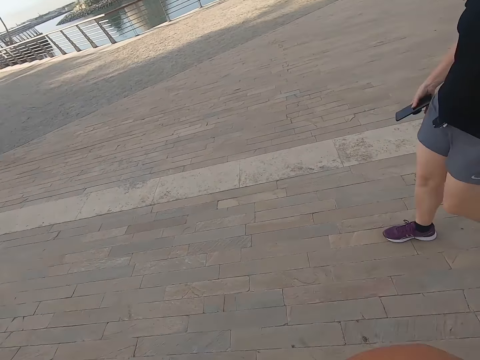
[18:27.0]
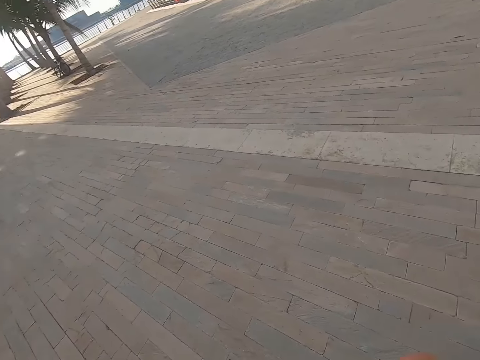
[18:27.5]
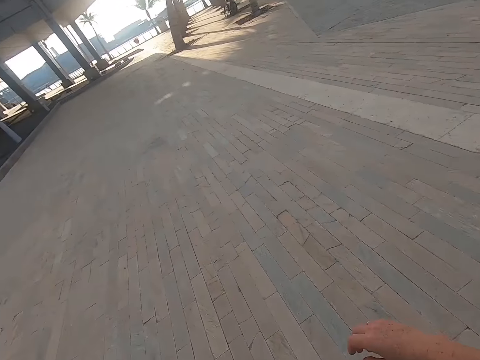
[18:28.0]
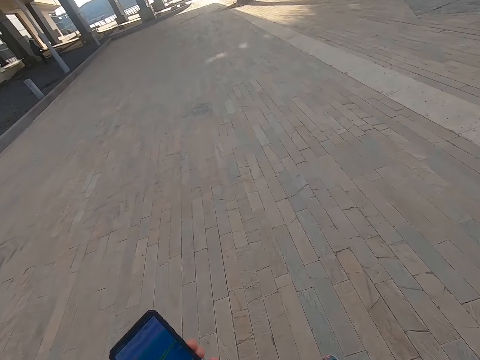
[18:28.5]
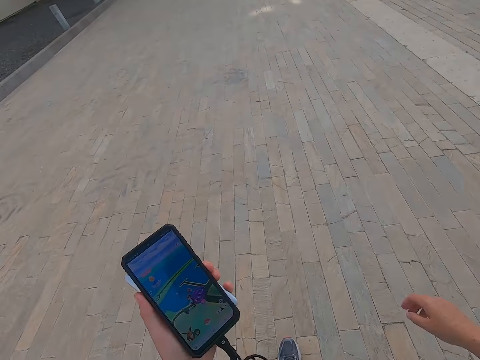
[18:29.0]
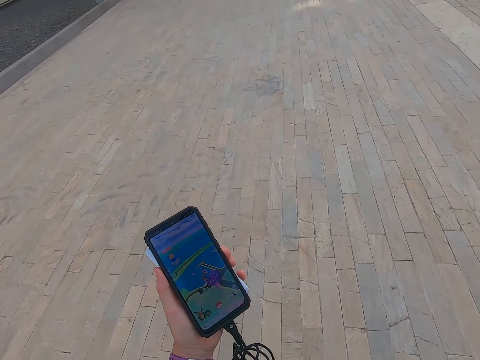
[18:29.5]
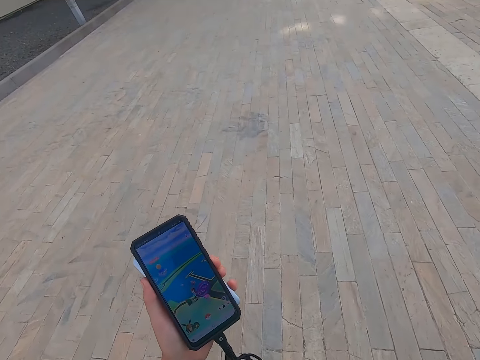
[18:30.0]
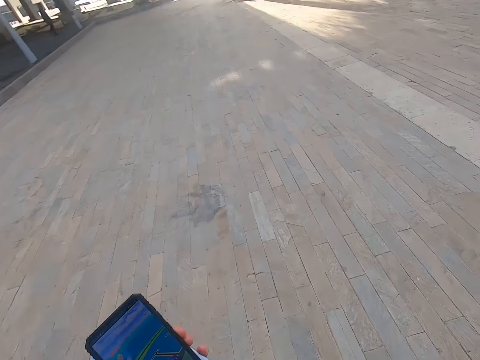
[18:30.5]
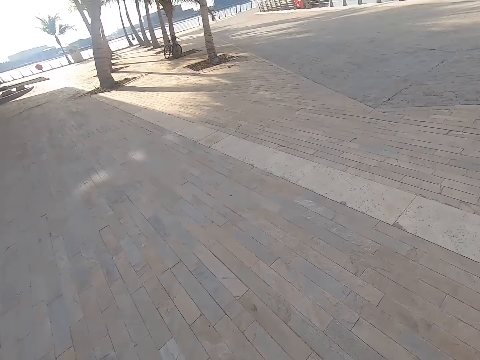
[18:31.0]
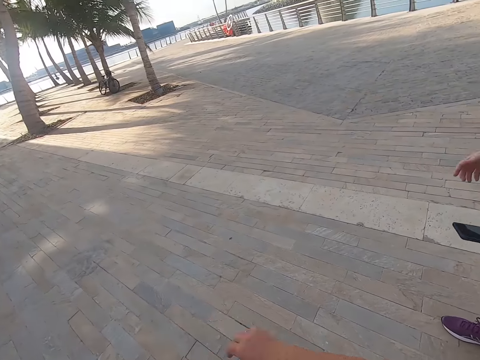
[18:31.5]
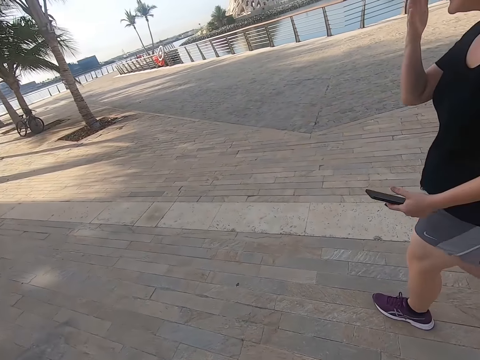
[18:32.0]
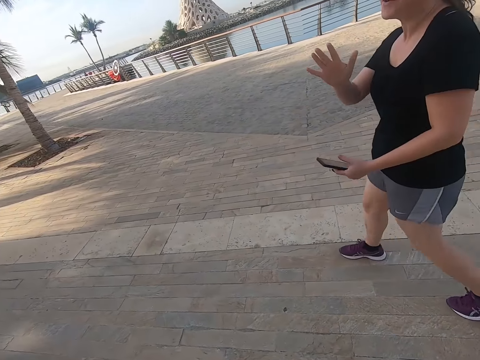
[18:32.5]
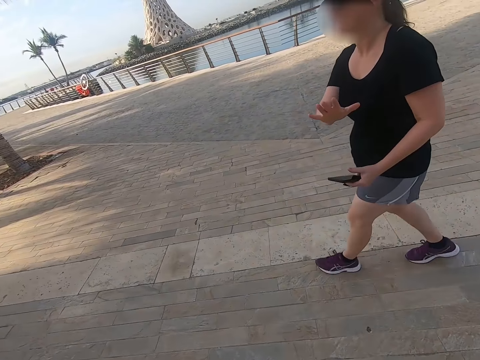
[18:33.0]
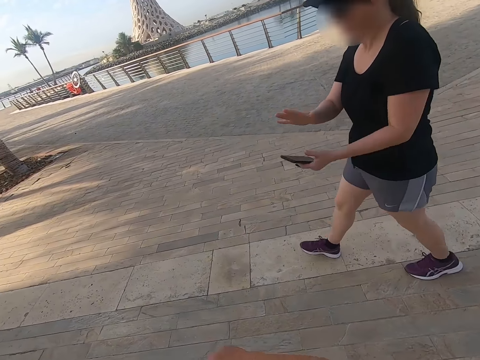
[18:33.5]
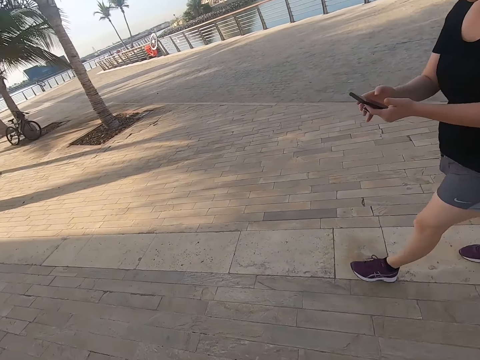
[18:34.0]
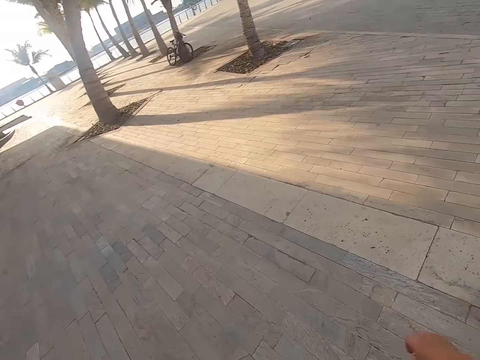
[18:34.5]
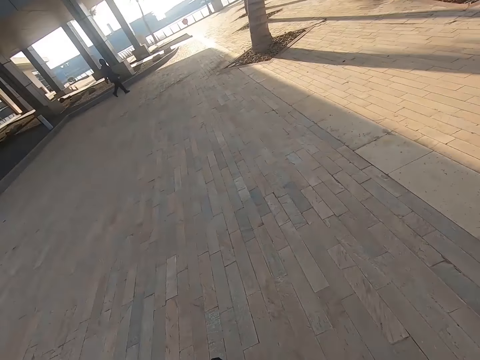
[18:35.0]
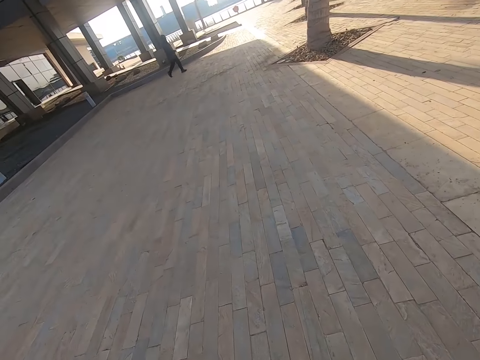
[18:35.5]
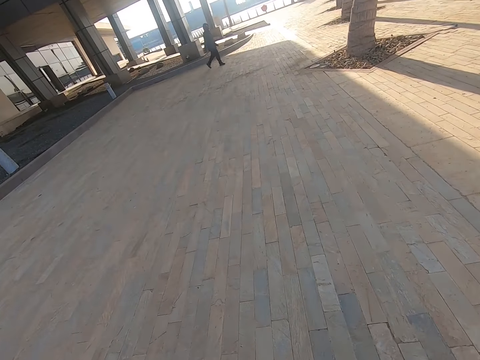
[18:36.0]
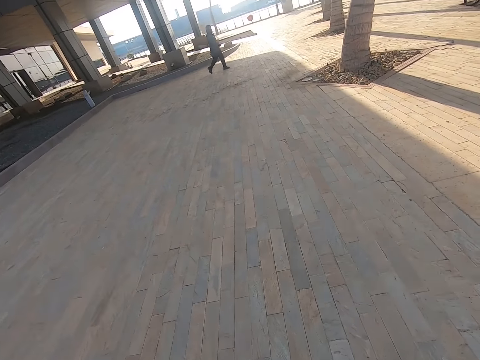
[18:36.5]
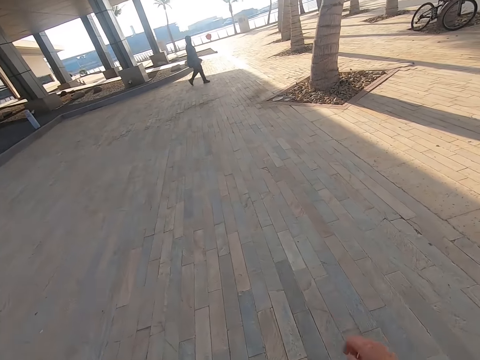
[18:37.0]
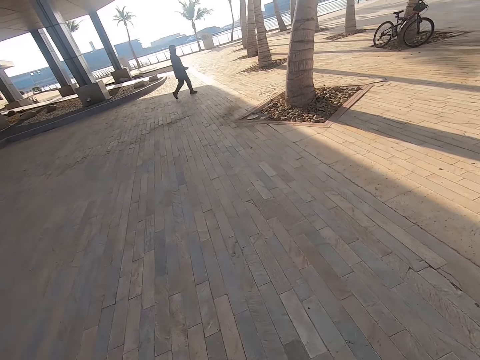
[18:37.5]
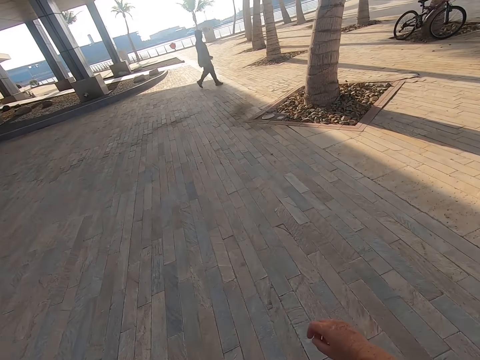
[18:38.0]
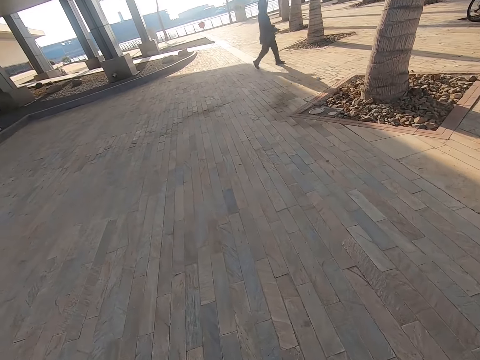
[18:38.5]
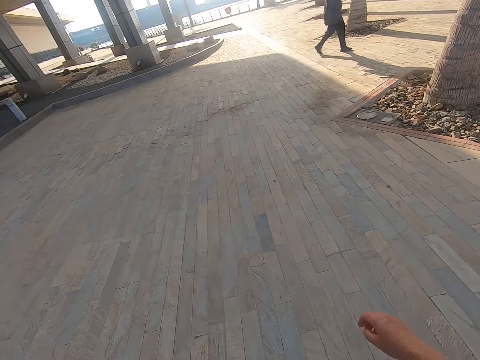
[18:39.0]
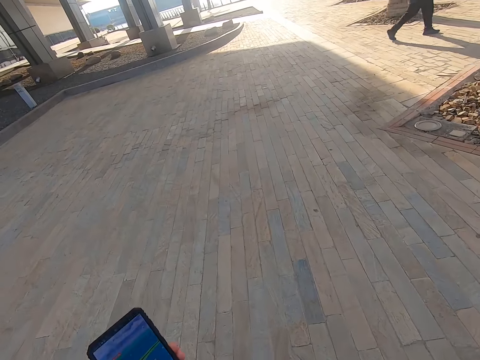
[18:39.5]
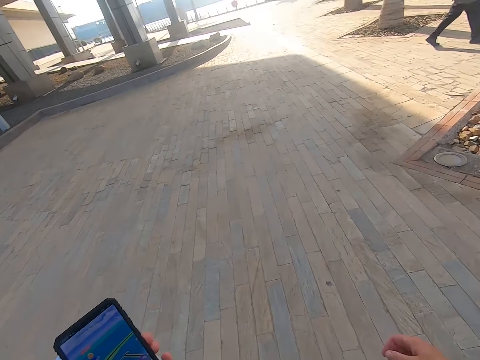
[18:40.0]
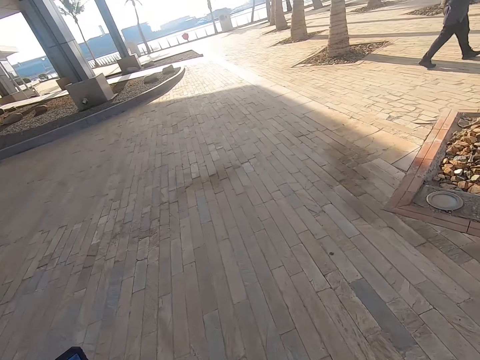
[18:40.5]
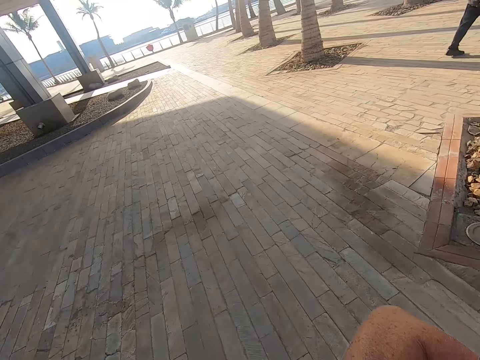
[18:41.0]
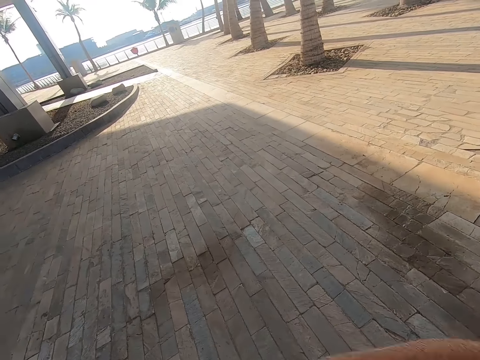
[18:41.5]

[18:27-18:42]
Someone shows a man the short. The camera wearer walks on the road. They look at the phone. They walk with the man on the road. The man walks on the road. Someone talks to the man. The camera wearer walks with the man on the road.

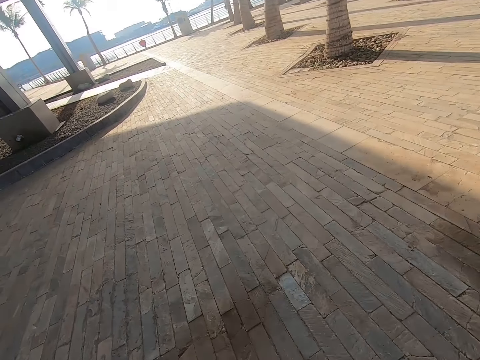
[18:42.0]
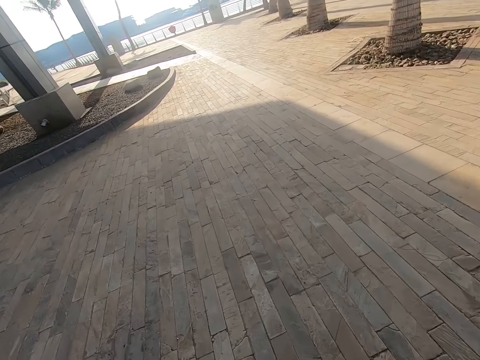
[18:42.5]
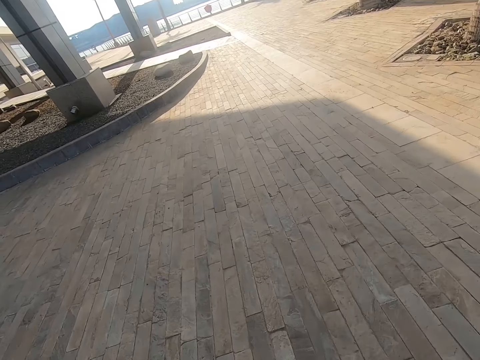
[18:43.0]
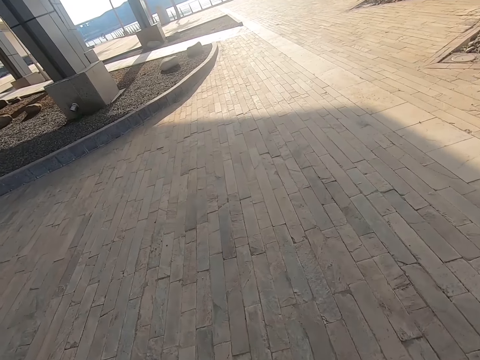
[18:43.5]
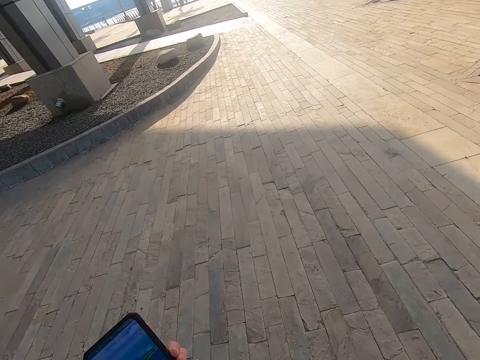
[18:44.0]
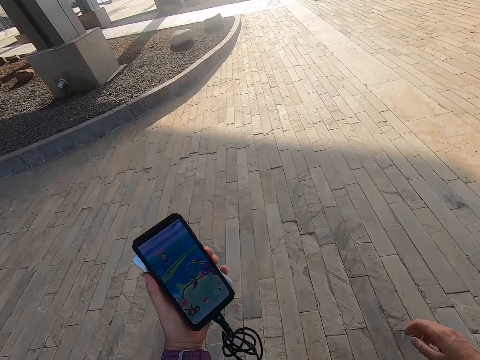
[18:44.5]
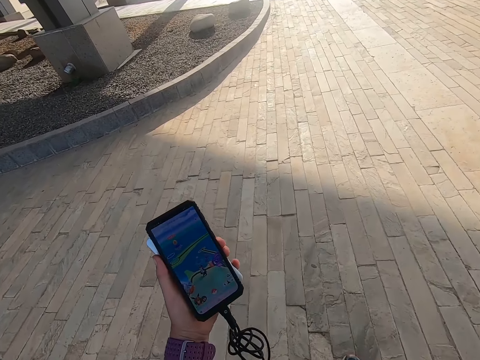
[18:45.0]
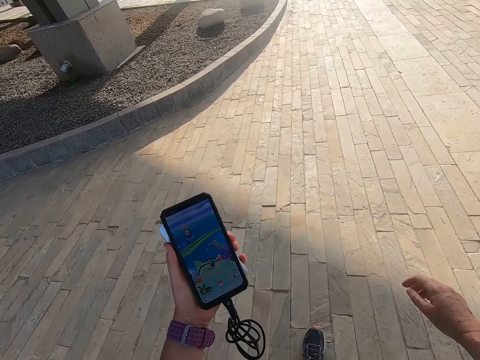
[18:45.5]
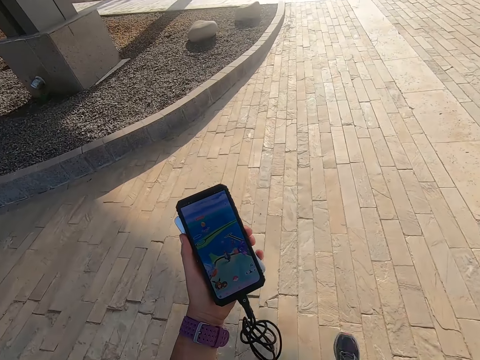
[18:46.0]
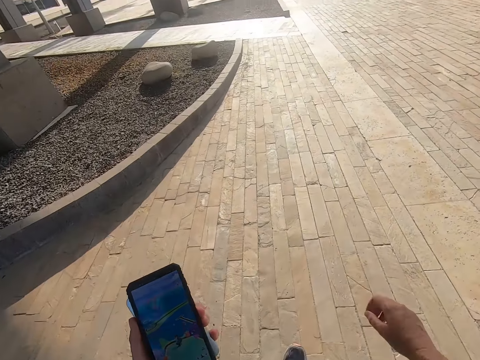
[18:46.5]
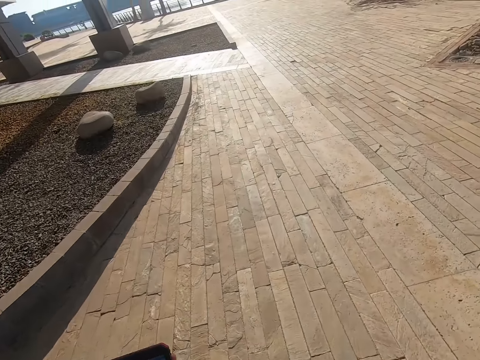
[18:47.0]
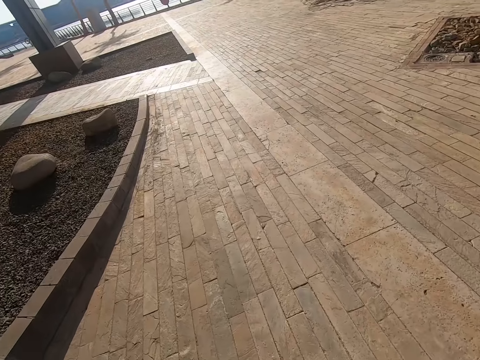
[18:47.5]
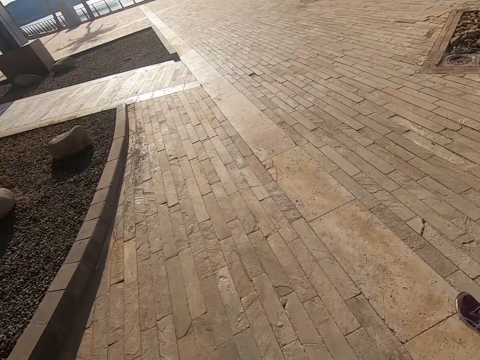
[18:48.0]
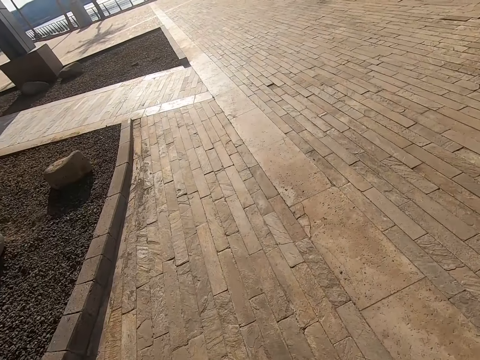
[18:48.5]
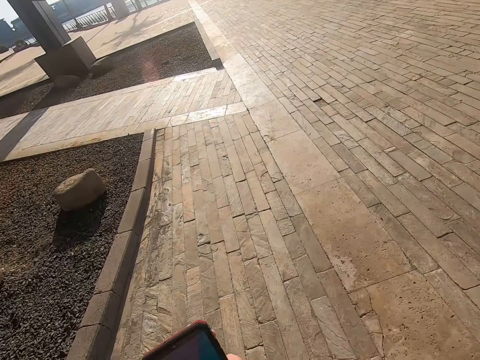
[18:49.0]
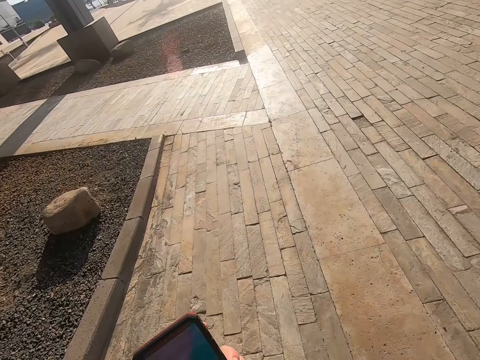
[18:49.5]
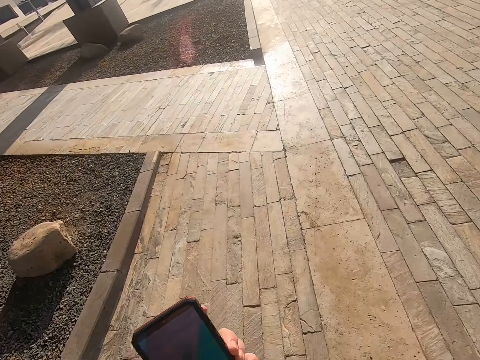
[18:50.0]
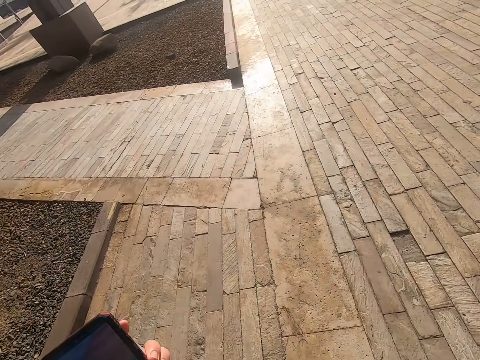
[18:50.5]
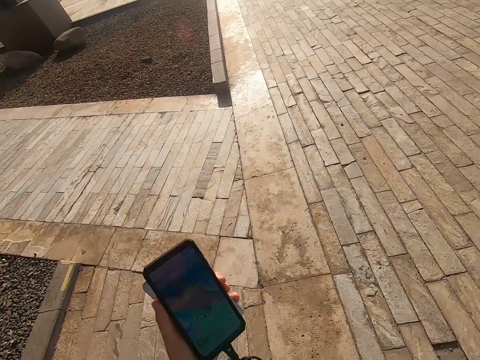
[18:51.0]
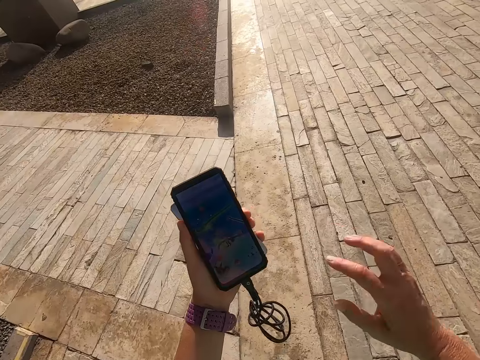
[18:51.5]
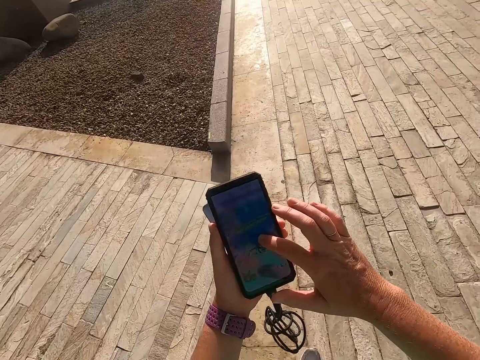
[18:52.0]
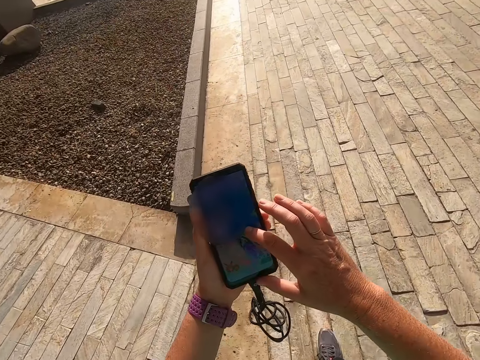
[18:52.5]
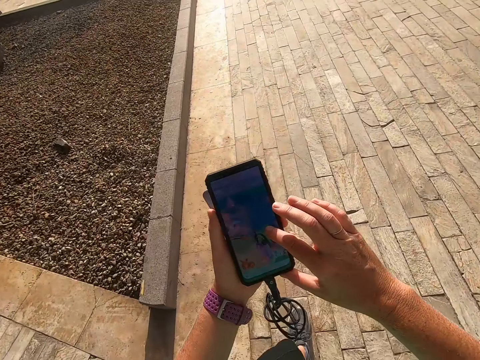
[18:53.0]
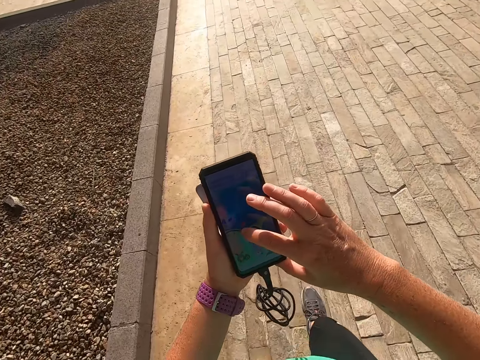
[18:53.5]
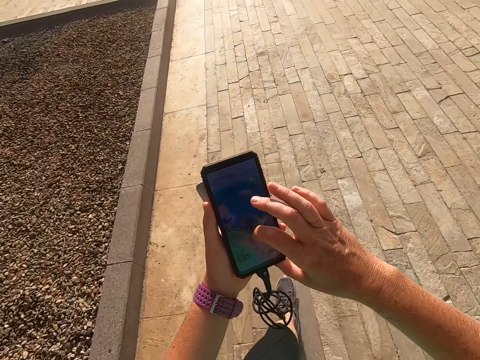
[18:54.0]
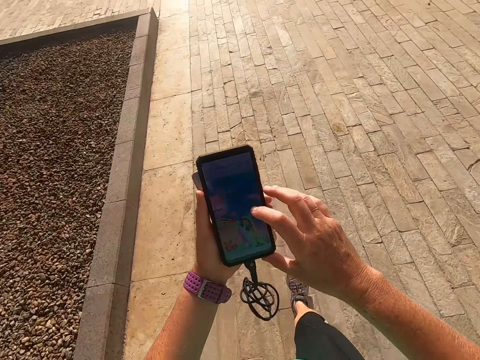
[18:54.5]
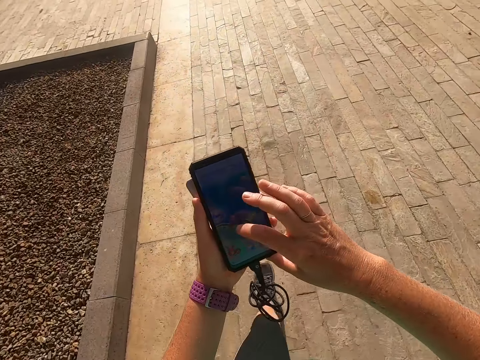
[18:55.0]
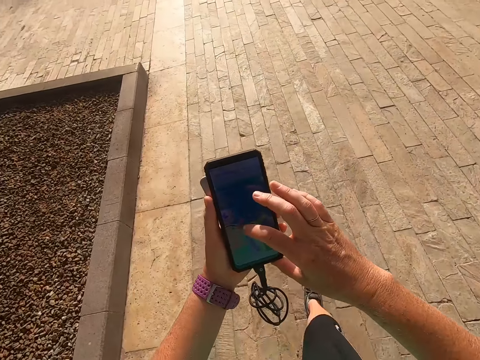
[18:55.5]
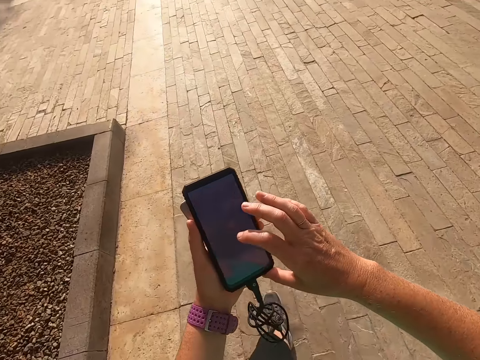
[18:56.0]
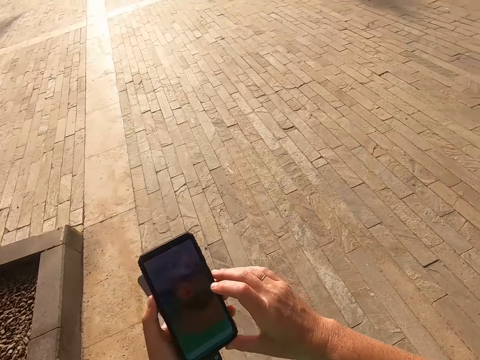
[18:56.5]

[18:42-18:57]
The camera wearer looks at the phone. They take a selfie with the phone. They walk with a man on the road. They scroll the phone and touch the phone. They walk with the man.
